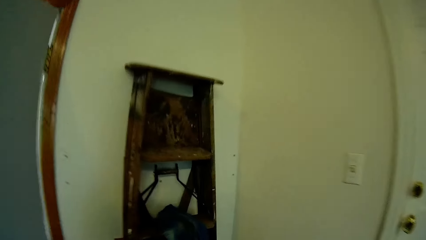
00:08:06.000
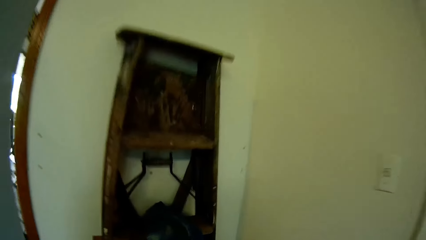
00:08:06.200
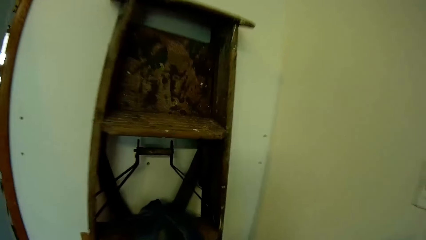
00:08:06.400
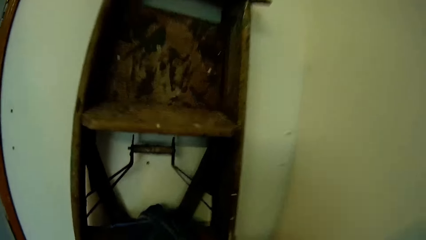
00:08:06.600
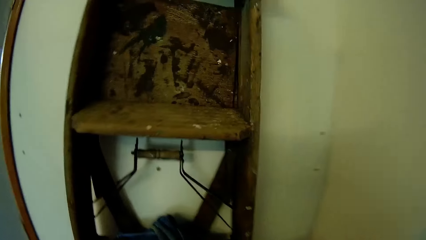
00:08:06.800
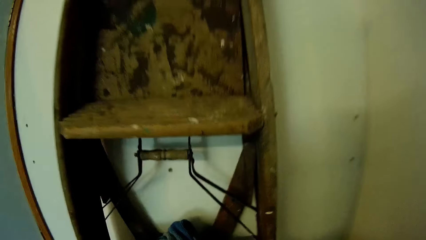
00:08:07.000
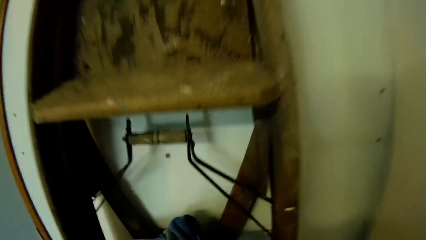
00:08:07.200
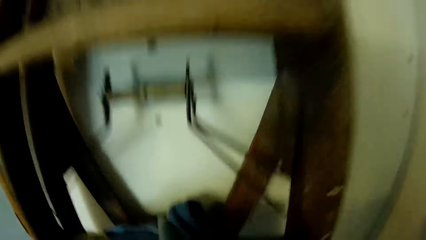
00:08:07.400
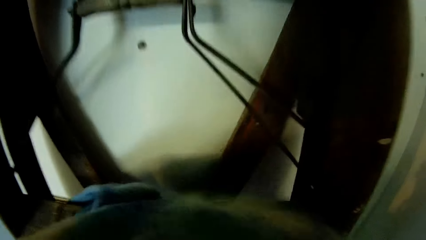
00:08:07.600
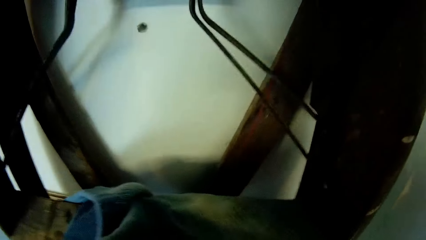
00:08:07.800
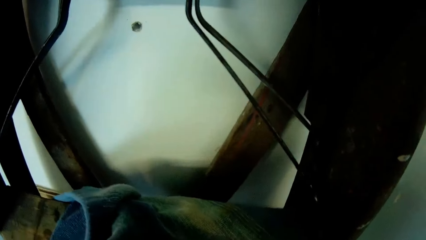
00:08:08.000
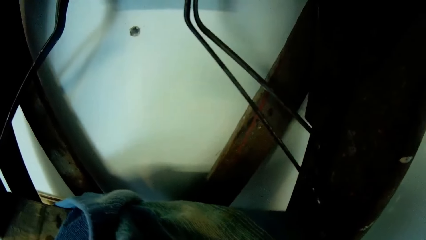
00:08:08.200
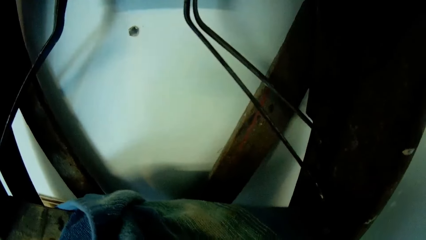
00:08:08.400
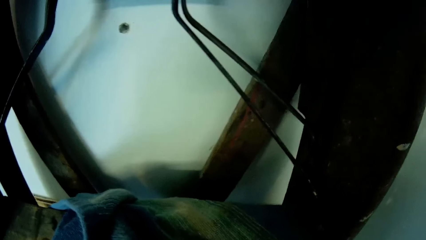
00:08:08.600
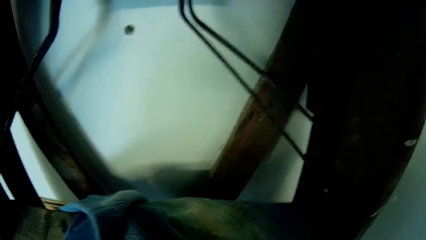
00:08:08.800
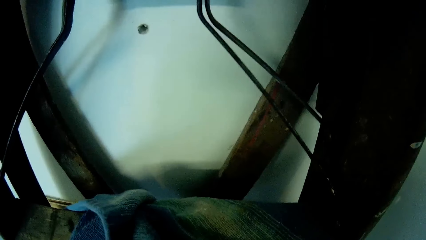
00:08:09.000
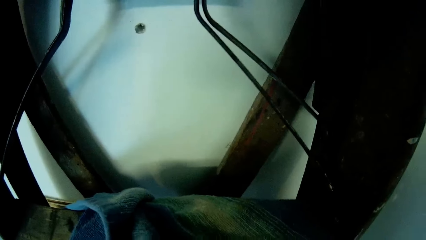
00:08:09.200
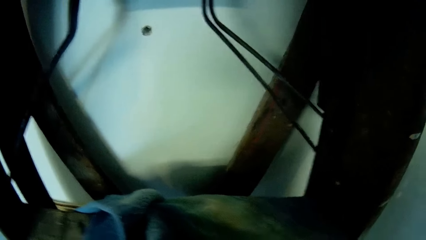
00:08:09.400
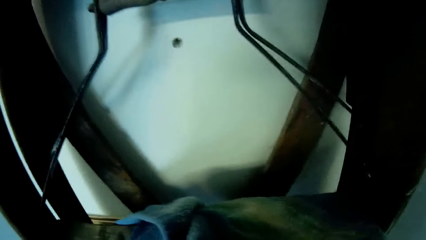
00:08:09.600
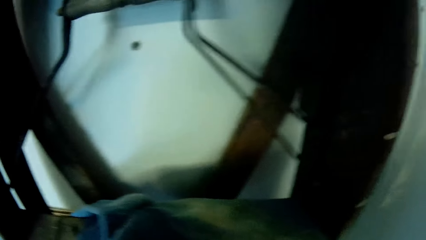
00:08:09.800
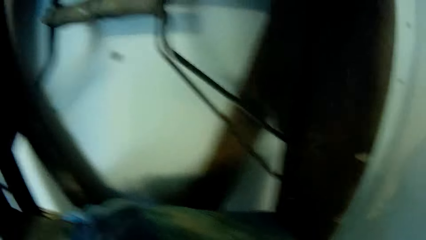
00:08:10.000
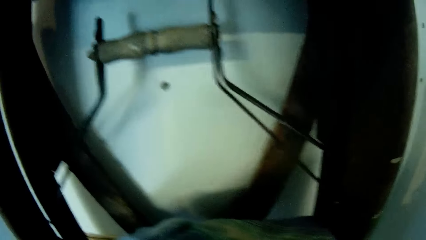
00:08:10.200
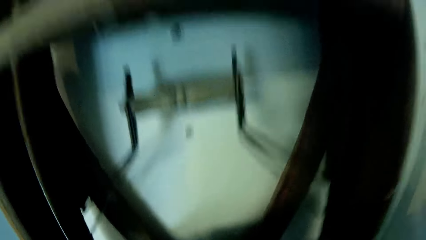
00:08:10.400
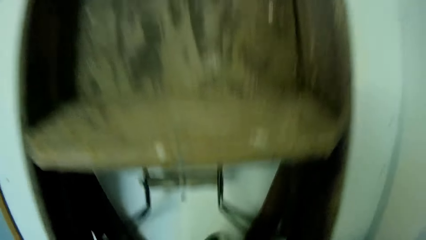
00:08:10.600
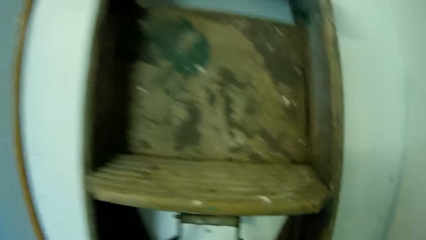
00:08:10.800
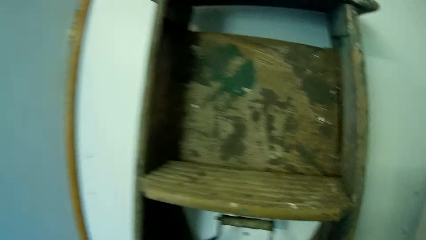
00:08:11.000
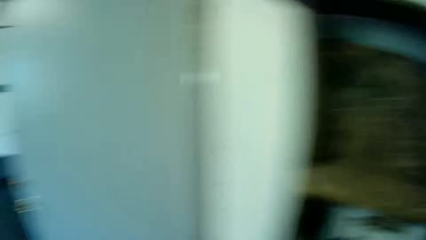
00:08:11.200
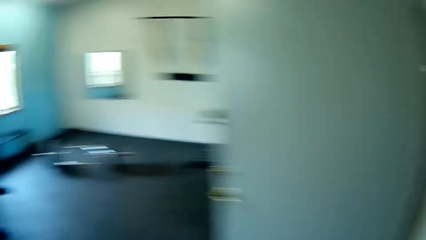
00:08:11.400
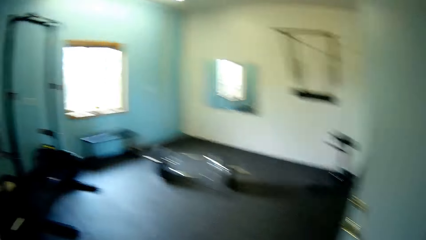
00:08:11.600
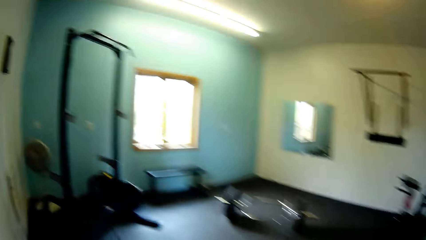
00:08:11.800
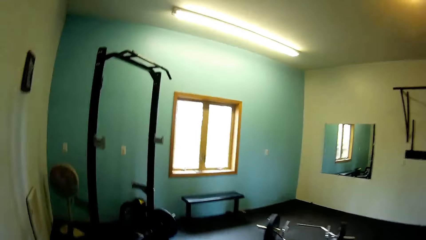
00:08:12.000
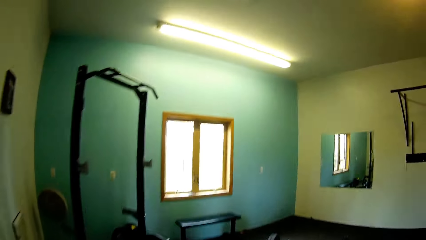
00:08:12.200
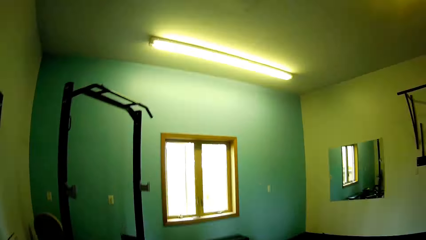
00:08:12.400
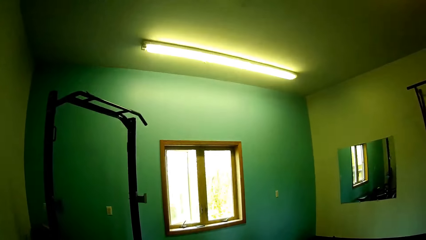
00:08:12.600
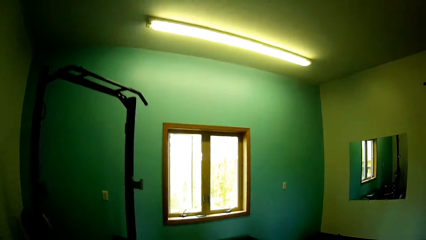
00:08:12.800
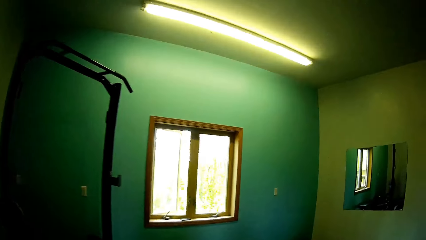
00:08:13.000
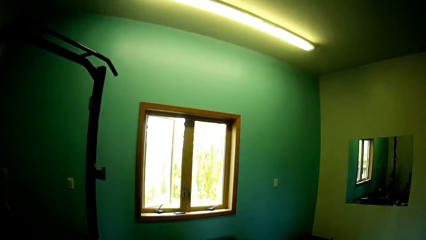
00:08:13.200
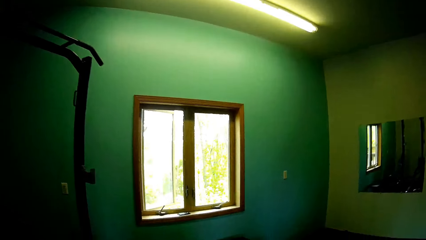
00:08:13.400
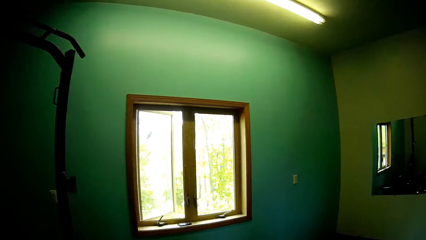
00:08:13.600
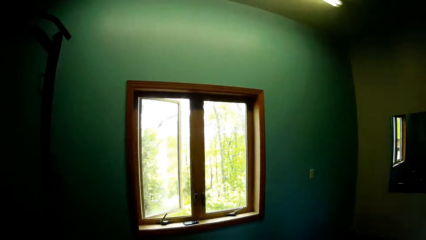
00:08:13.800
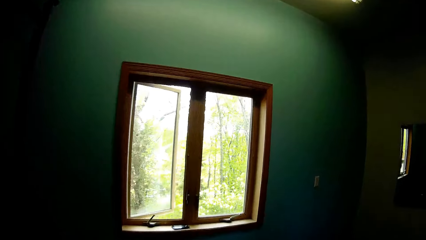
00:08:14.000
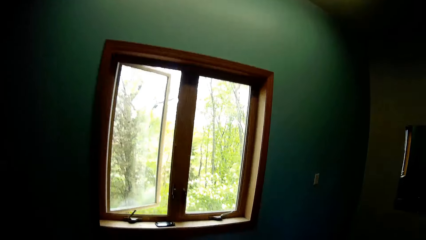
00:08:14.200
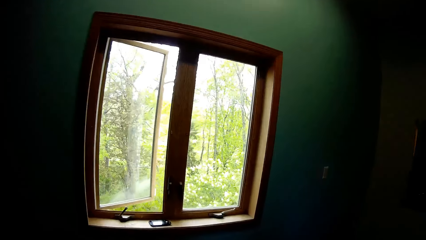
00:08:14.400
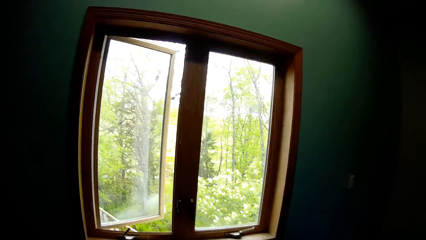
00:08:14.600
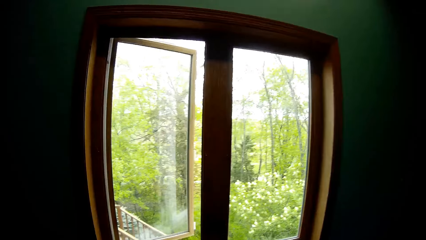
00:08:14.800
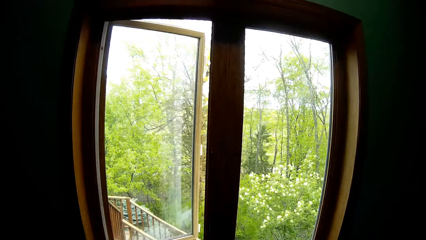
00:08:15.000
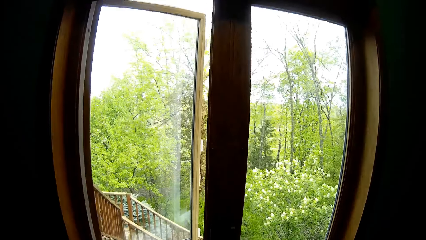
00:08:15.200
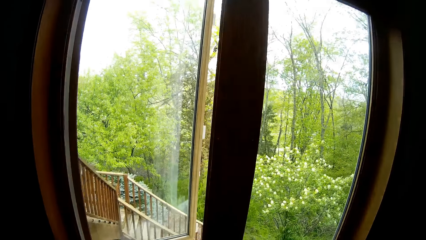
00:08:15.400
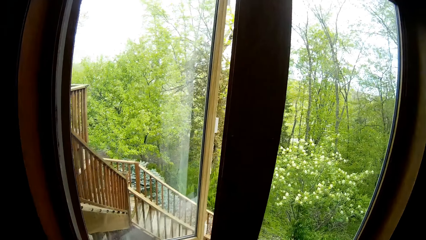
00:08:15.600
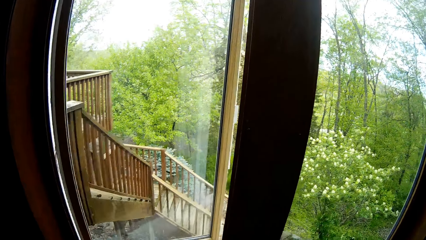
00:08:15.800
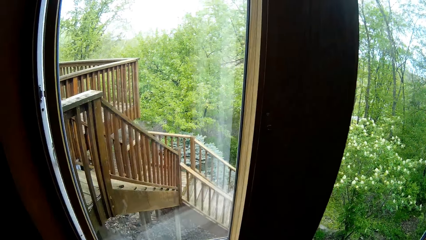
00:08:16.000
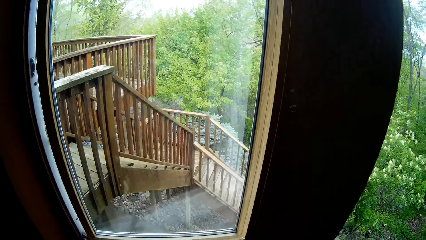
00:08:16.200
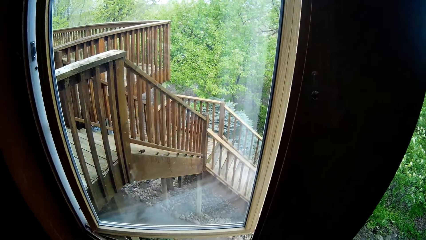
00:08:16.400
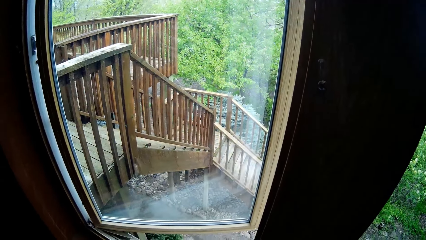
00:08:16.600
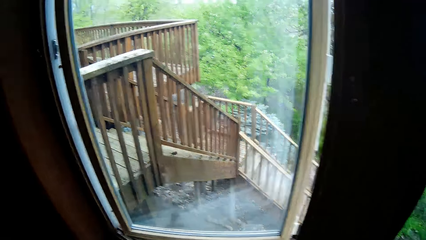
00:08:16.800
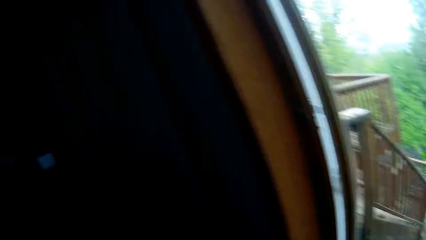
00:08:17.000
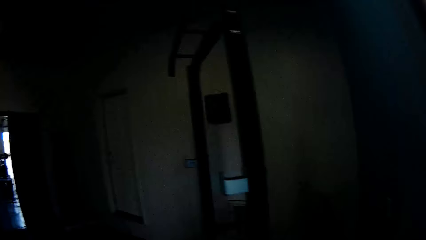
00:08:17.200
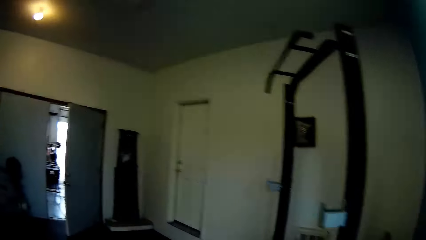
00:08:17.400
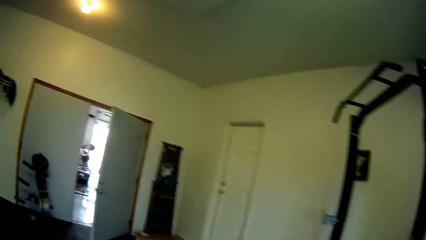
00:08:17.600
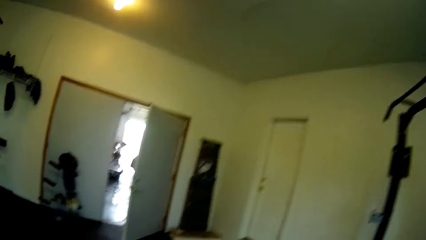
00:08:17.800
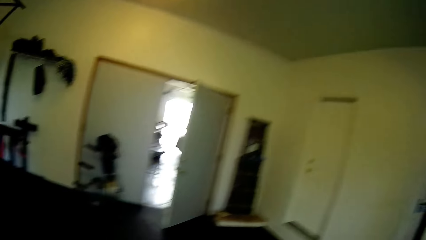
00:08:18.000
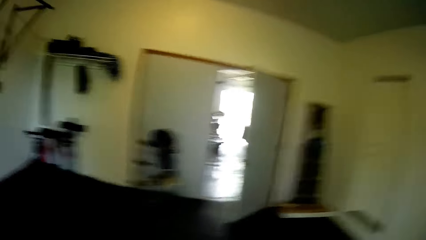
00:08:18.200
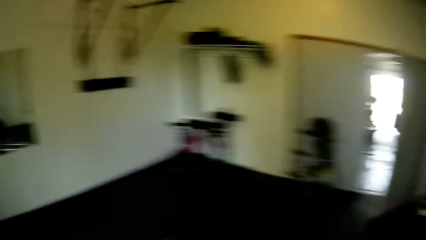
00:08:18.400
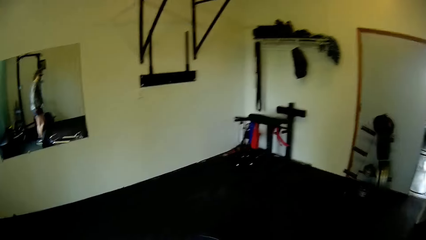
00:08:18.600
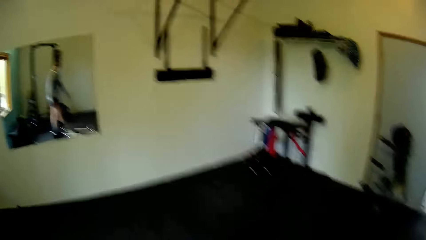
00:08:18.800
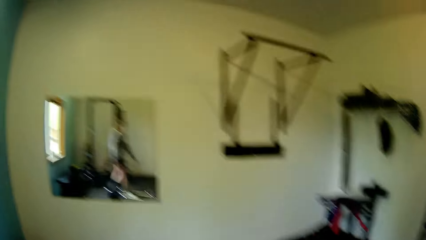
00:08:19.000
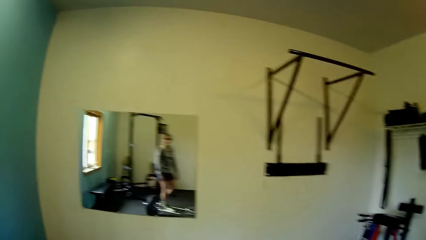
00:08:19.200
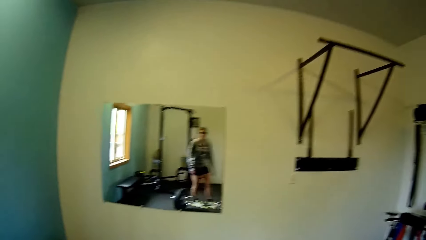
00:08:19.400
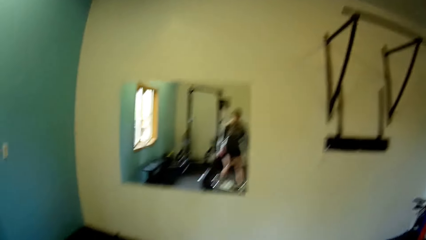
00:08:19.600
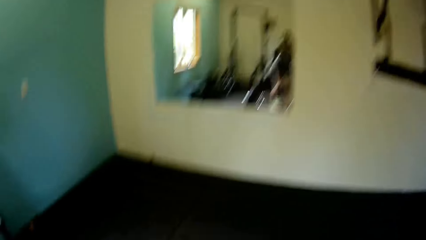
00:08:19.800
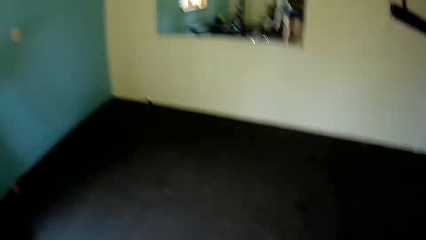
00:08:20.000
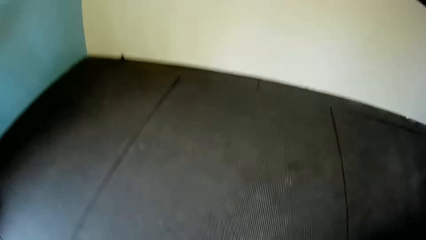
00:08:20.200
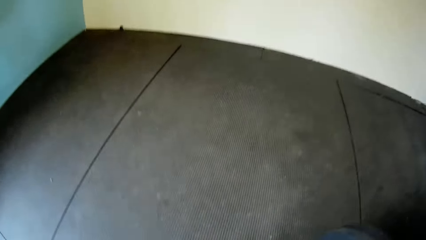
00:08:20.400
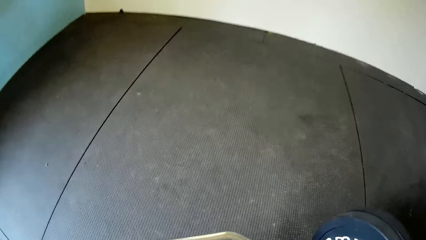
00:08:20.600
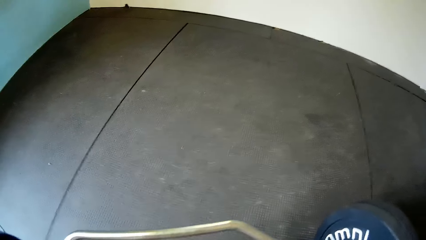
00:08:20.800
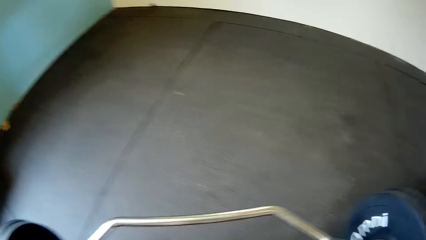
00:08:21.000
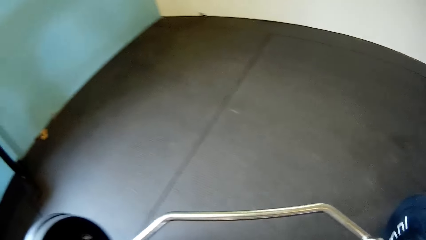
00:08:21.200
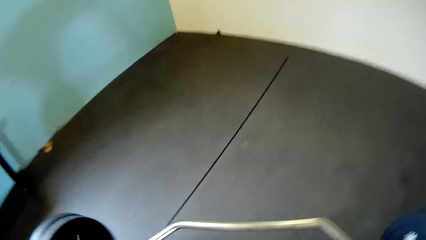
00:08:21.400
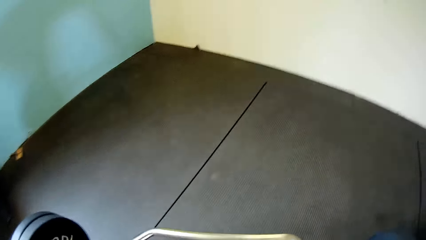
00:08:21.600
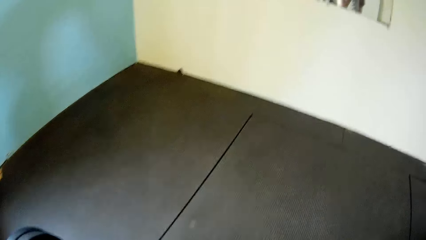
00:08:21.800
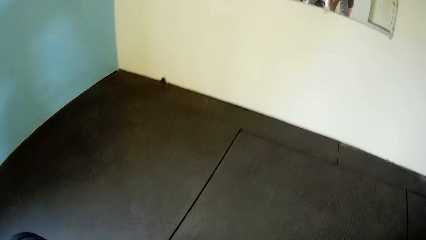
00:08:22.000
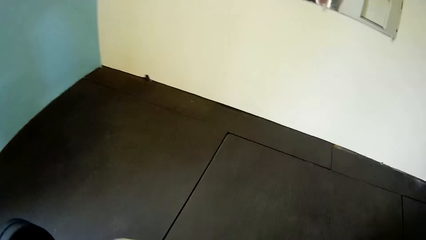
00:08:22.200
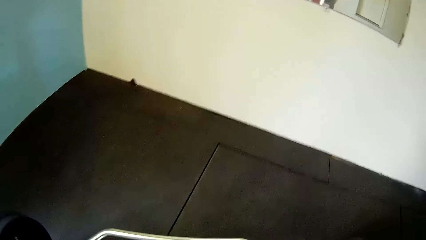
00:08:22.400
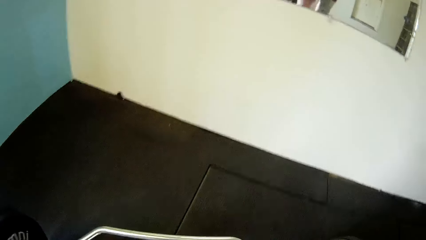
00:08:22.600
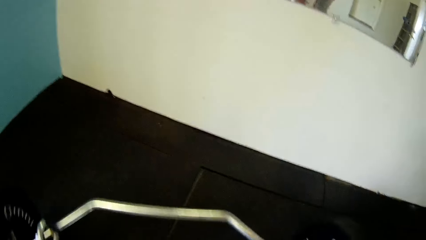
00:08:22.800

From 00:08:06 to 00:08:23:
The camera wearer walks towards the shelf. They touch the cloth on the shelf. They walk towards the window of the room.
